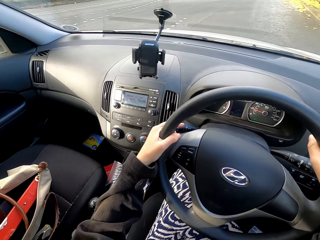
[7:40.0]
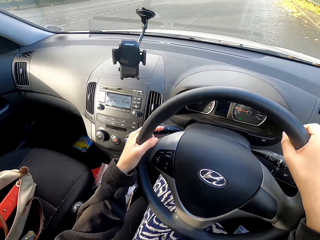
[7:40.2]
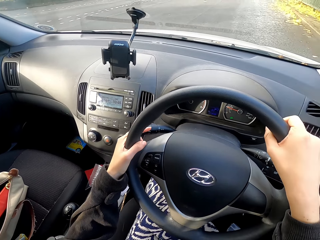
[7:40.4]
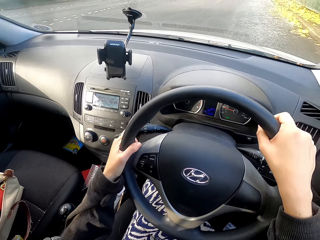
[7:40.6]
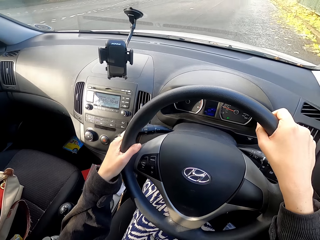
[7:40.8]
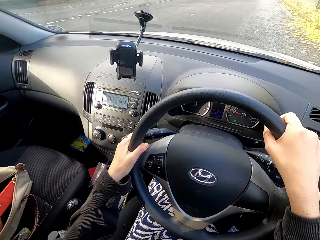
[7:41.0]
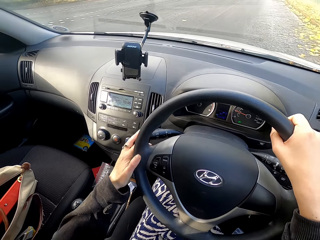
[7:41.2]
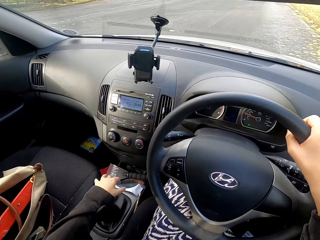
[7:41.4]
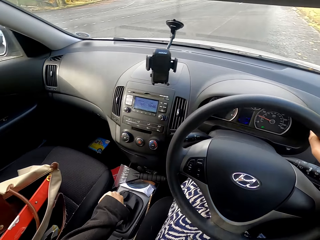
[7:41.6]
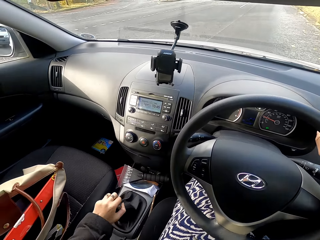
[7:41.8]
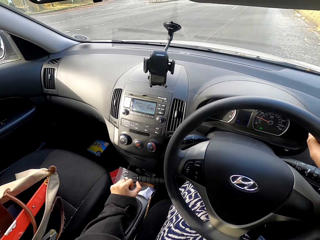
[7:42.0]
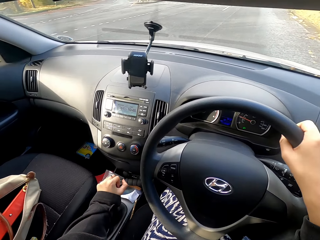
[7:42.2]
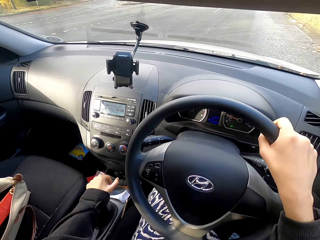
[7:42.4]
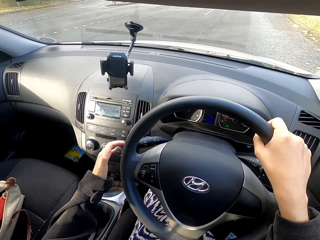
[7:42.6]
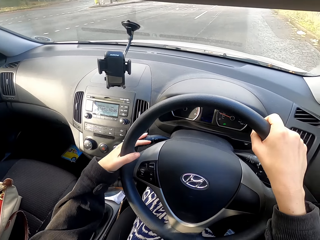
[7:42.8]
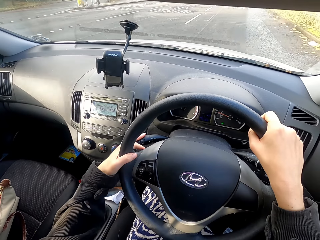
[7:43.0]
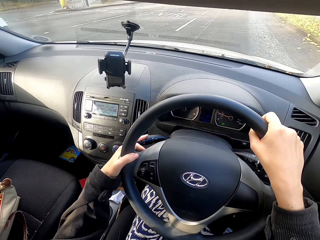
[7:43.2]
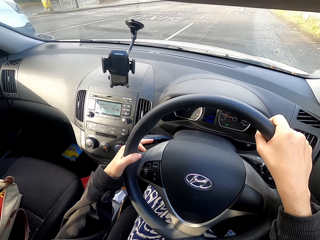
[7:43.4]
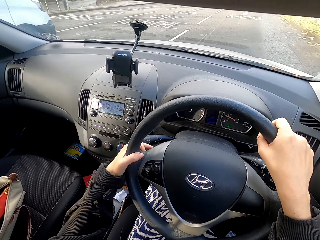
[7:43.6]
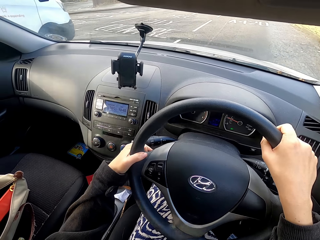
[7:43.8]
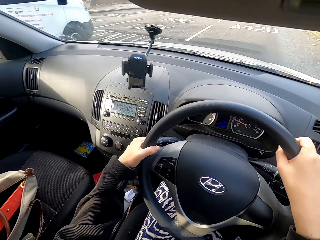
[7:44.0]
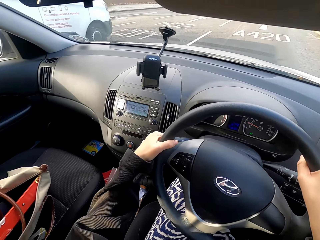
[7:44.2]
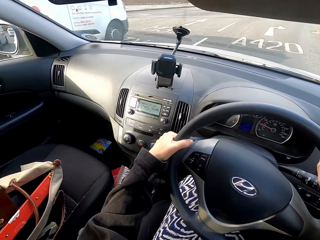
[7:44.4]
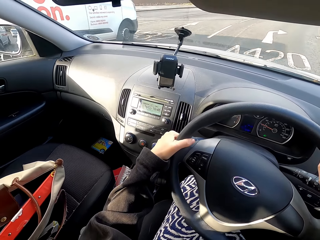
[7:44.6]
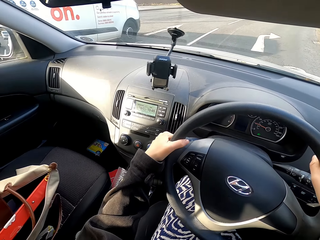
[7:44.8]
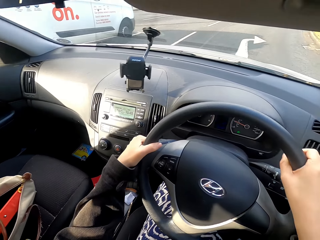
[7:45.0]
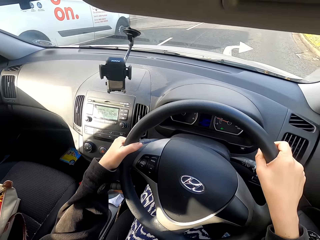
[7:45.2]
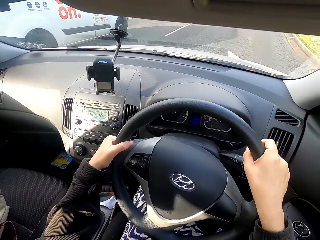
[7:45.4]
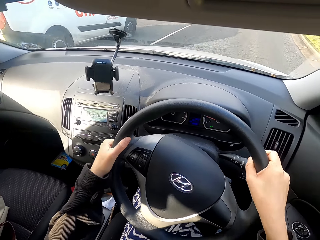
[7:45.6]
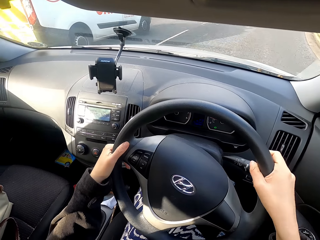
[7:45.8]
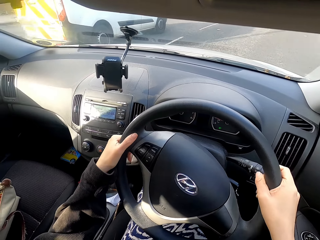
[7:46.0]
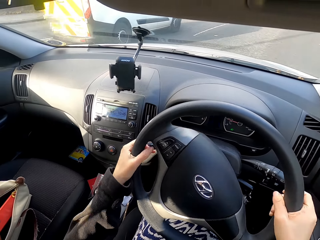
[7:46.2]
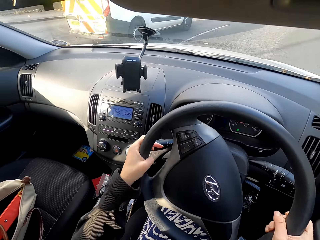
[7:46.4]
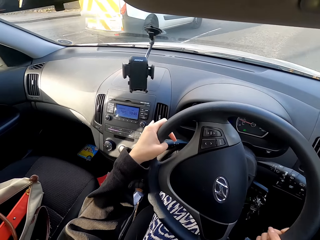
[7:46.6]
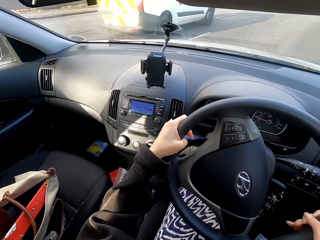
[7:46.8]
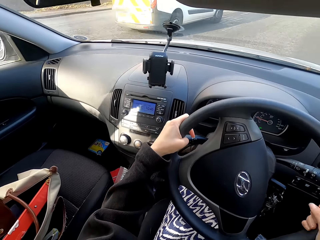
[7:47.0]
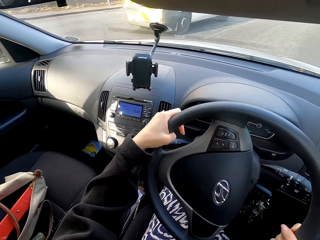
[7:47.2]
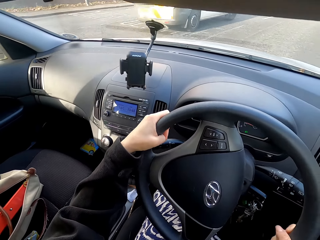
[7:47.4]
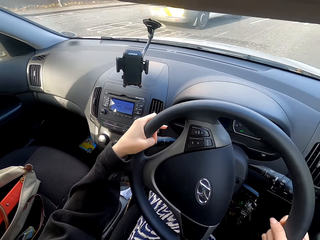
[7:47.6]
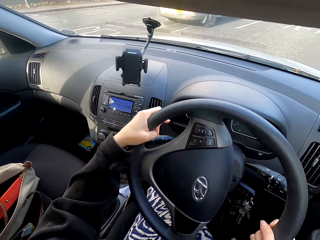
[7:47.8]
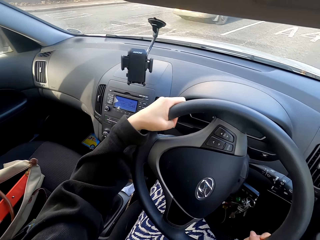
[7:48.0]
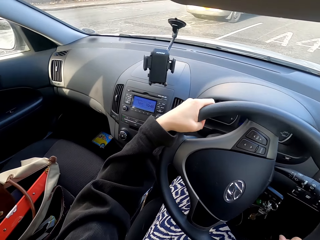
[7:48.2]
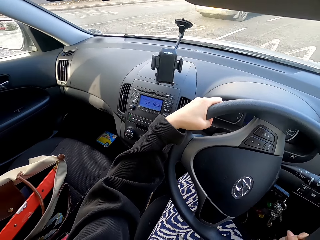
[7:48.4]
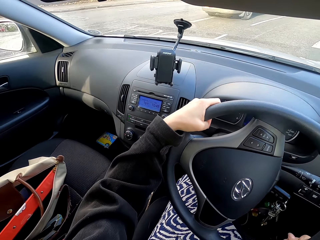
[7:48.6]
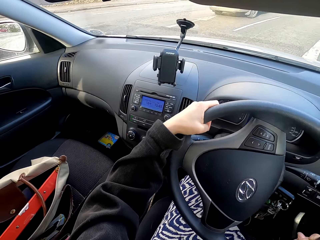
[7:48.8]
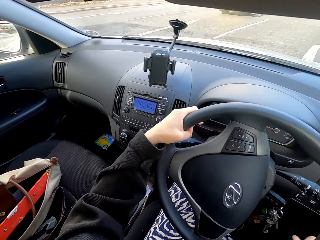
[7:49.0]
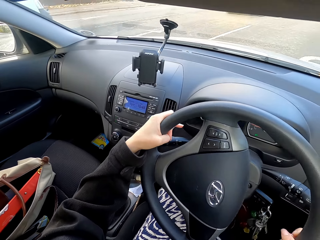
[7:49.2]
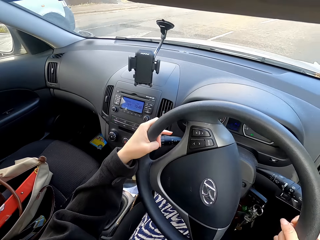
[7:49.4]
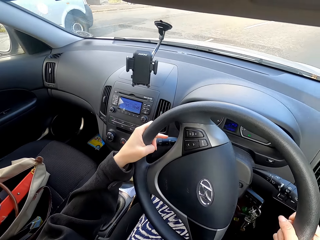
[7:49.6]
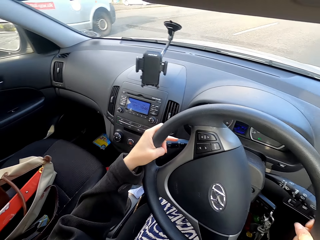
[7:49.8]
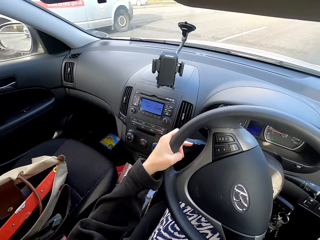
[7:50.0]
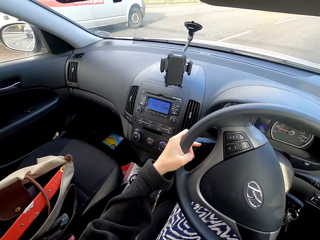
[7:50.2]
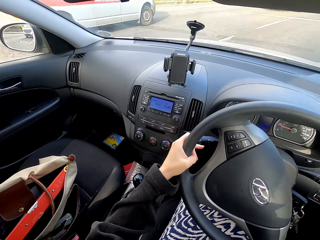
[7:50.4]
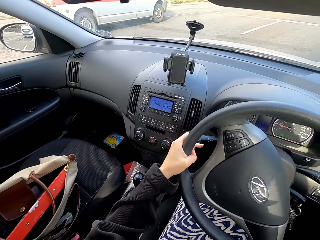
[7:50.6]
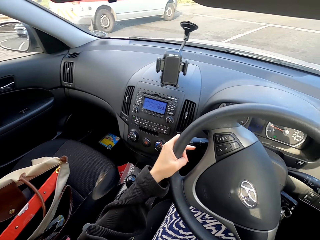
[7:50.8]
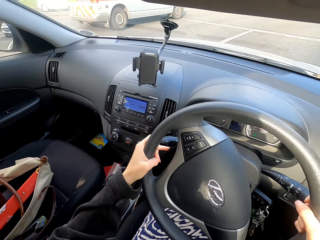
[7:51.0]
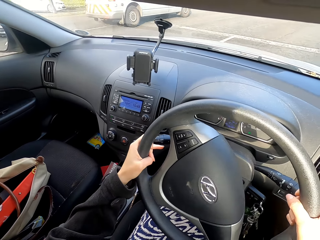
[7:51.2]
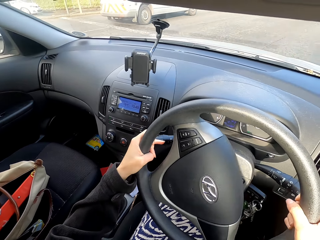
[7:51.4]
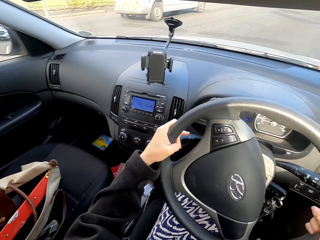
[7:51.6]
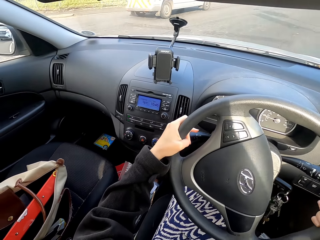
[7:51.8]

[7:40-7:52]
The camera wearer drives the car around. They adjust the gear.

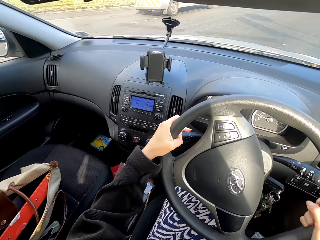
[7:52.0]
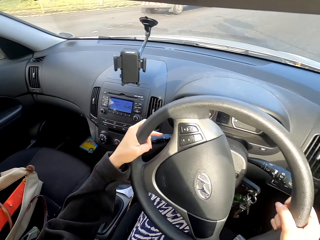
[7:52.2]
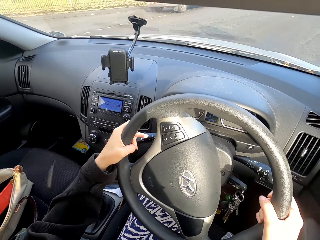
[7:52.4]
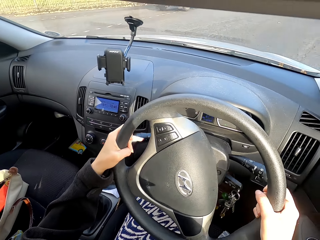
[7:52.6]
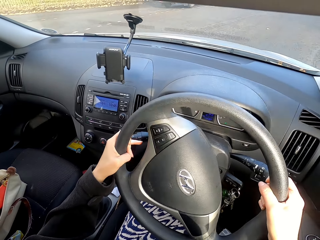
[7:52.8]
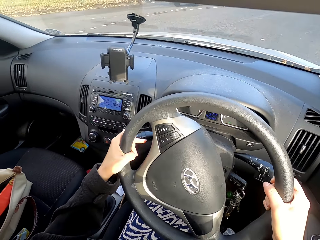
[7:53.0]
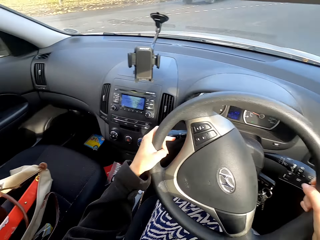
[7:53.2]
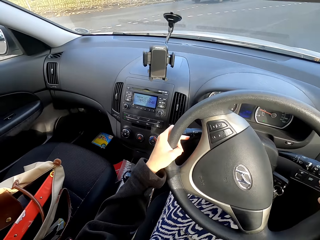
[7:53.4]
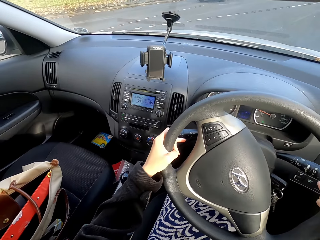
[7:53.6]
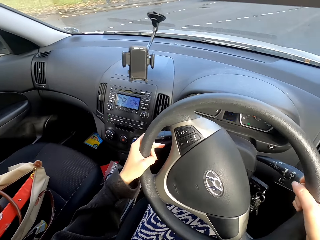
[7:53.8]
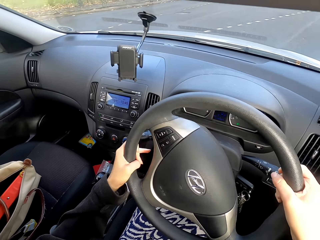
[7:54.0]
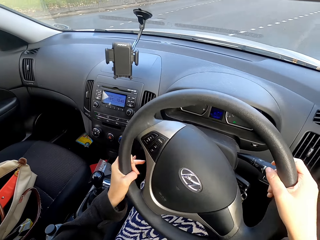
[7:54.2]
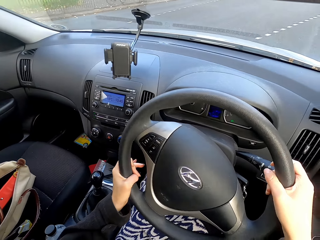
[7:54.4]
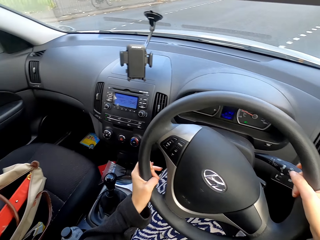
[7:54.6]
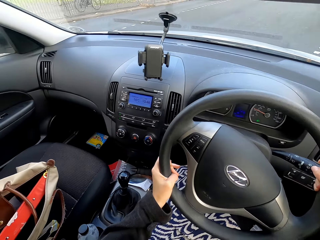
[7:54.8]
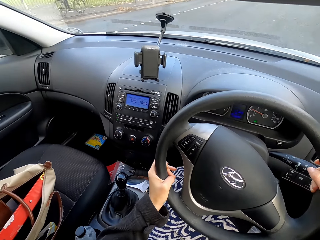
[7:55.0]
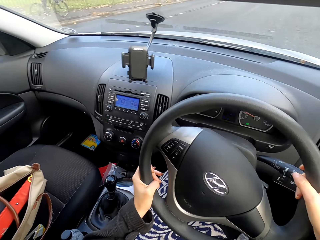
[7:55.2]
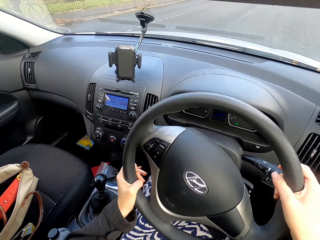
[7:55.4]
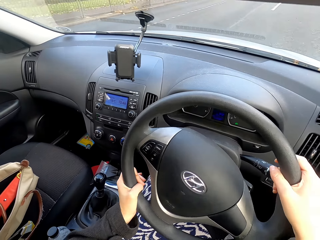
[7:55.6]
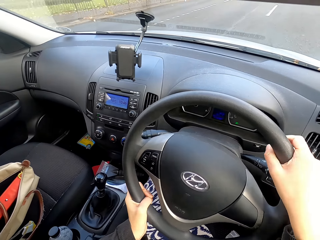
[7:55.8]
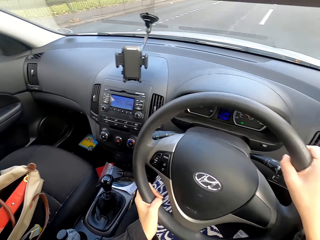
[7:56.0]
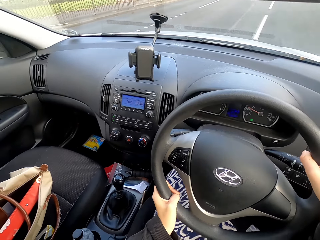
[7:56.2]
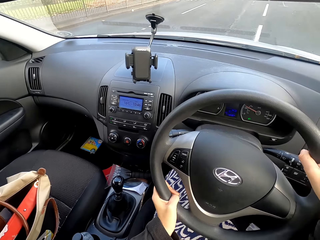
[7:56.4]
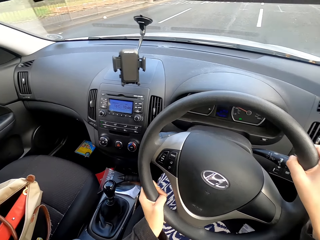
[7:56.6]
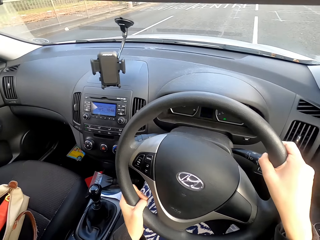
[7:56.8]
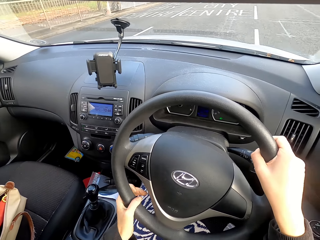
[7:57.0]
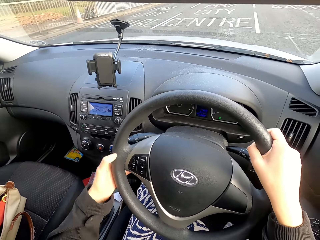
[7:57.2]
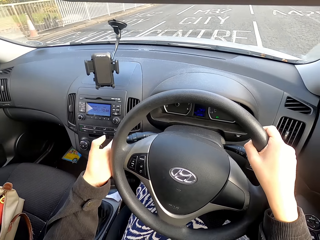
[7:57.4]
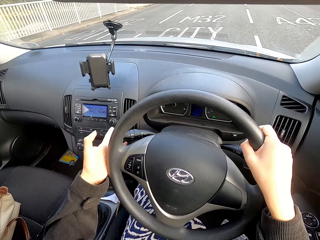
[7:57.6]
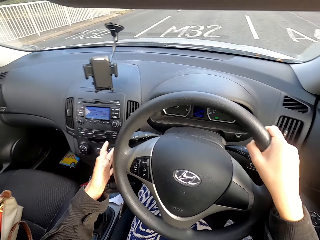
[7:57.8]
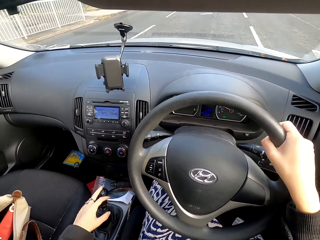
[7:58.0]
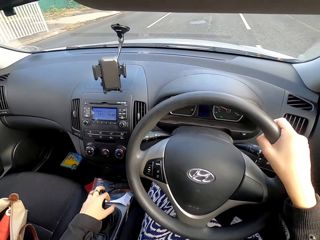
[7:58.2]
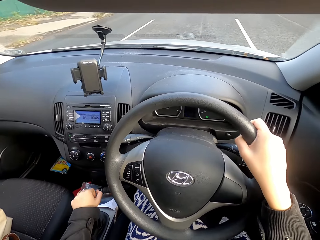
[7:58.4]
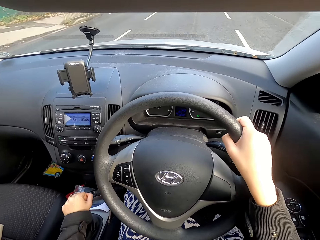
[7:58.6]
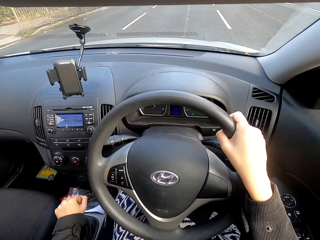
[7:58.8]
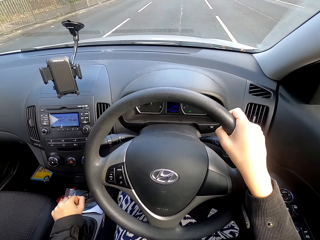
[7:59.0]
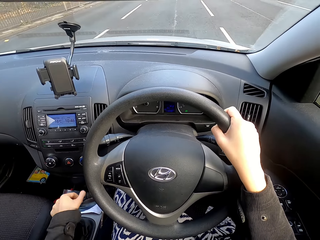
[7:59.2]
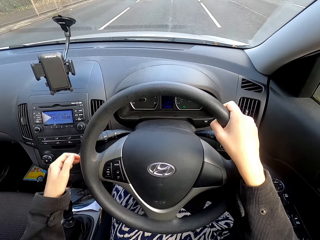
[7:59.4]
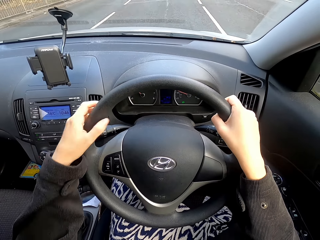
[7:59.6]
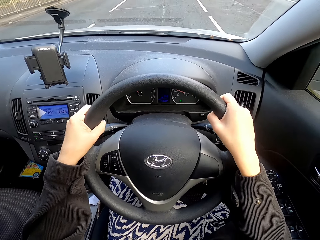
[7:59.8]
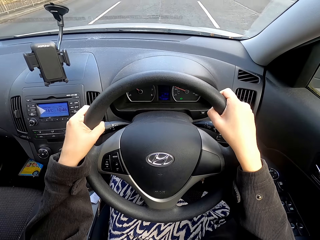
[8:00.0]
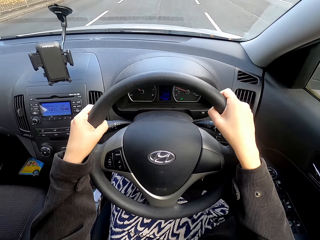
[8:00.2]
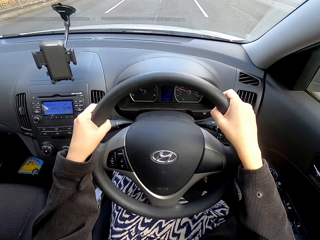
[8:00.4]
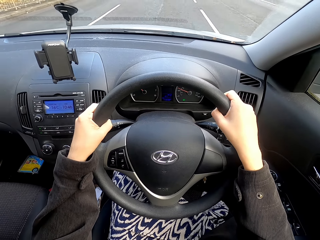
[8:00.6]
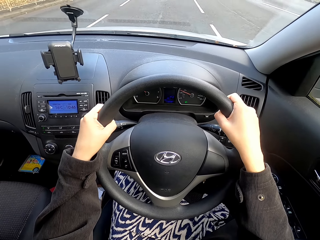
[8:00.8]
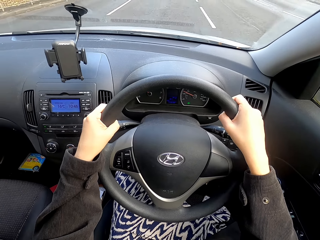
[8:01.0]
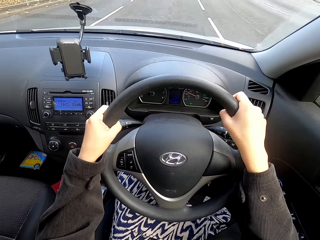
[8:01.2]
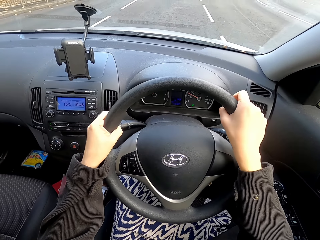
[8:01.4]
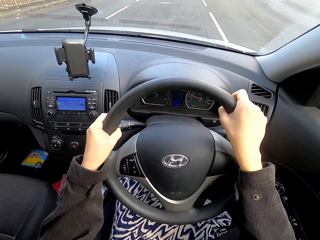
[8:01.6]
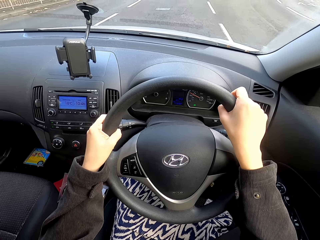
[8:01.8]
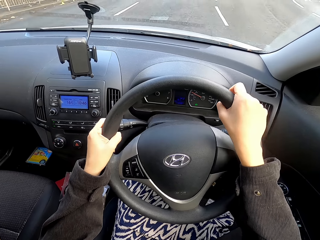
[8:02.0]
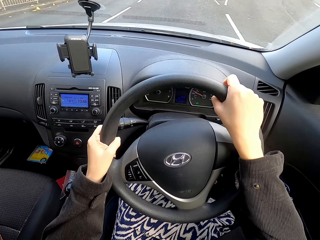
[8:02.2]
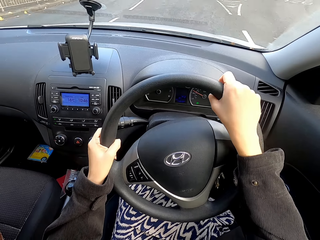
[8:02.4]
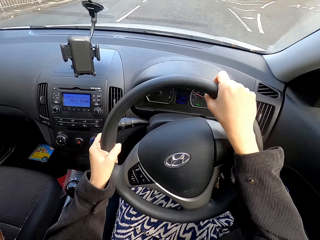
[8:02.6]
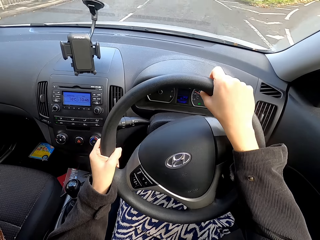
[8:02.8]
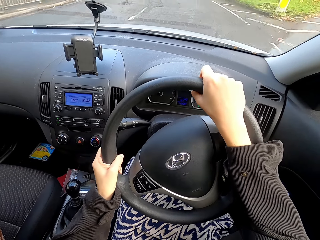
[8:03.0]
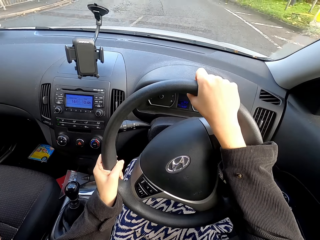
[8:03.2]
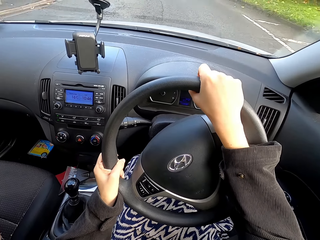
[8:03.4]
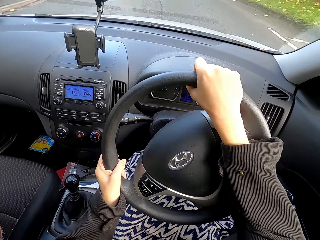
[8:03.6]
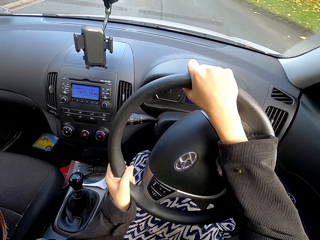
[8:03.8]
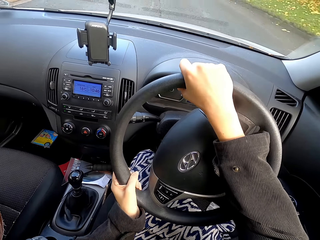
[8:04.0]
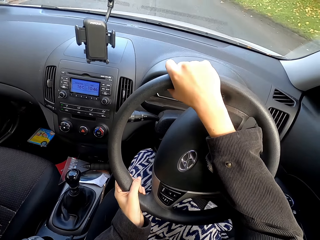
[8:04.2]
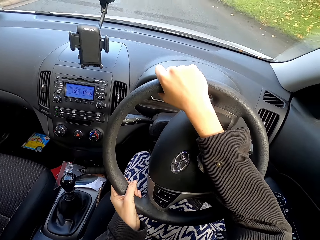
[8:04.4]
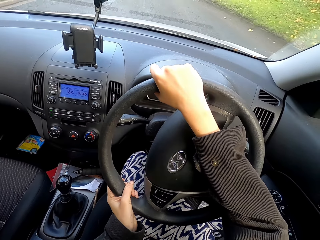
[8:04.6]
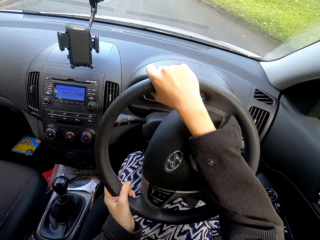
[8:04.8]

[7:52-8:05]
The camera wearer adjusts the direction control. They touch the car gear and adjust the gear.
